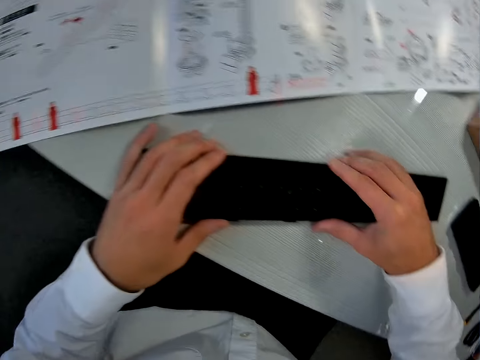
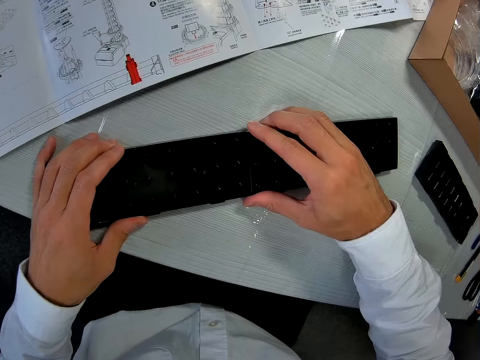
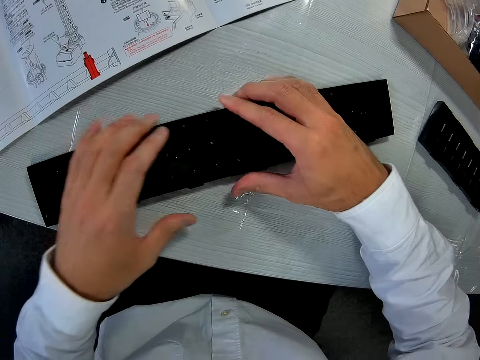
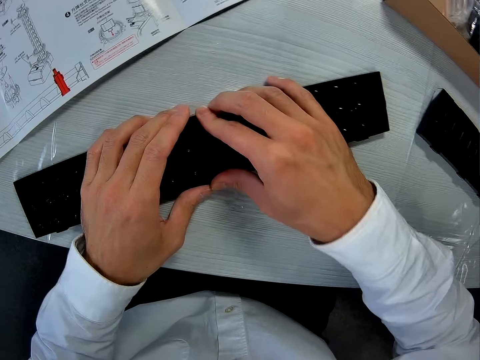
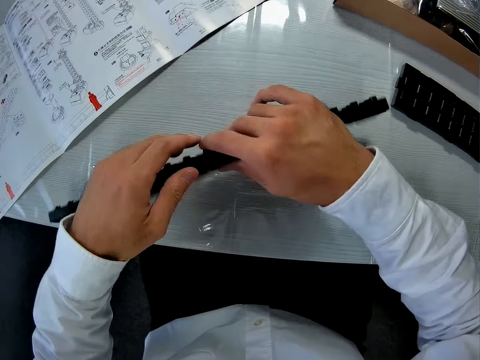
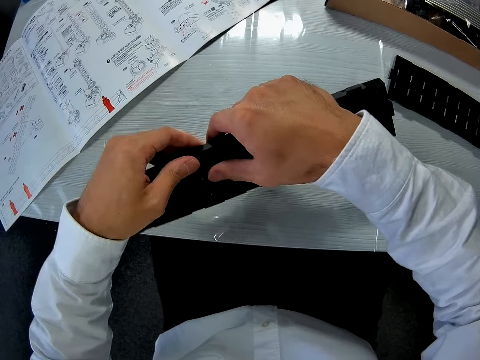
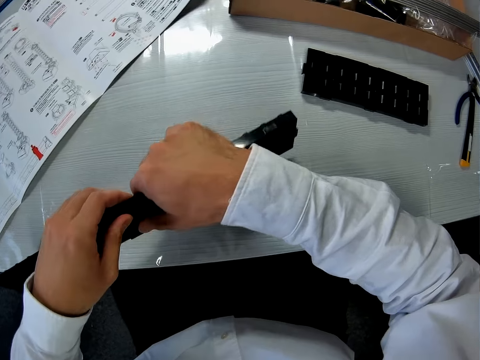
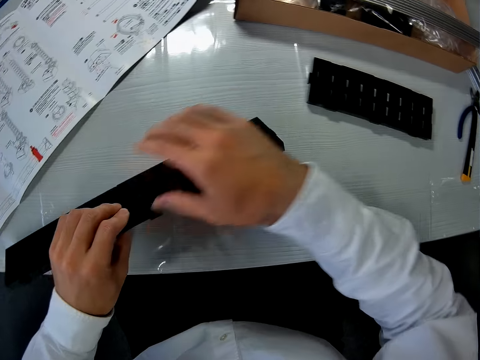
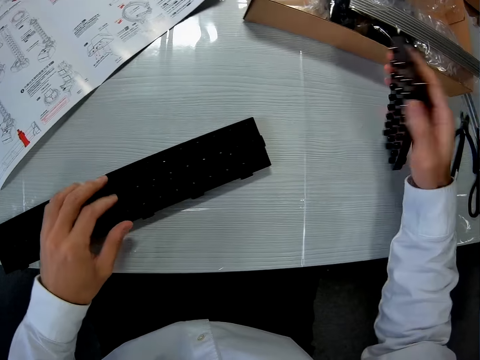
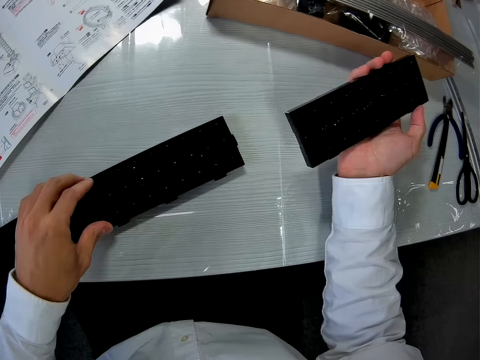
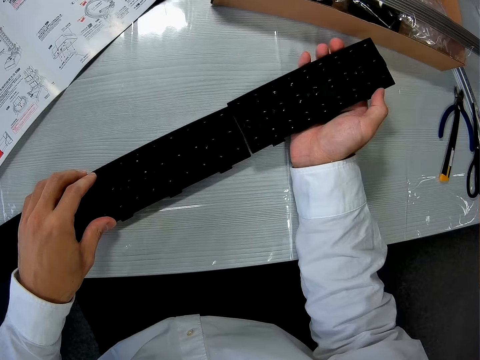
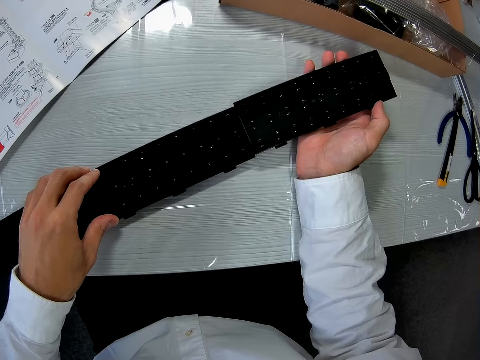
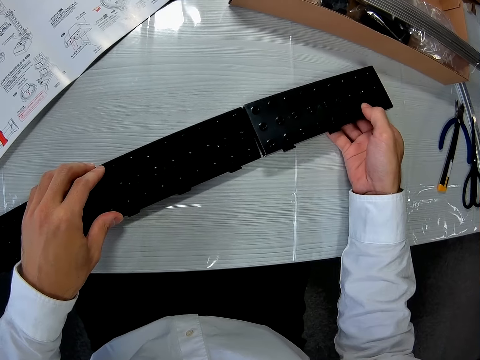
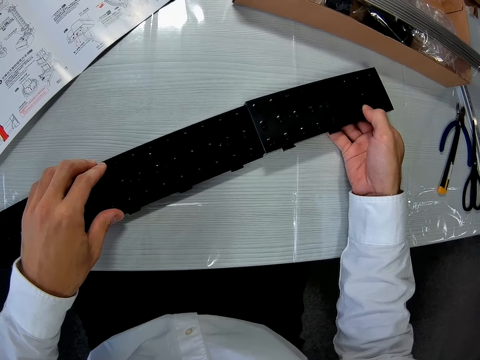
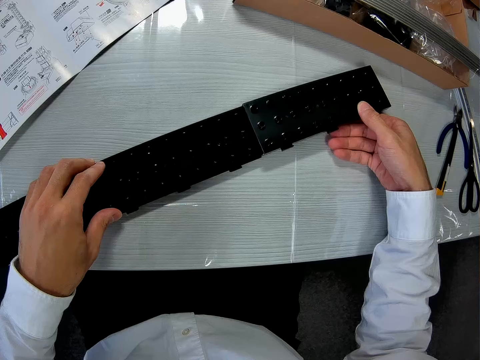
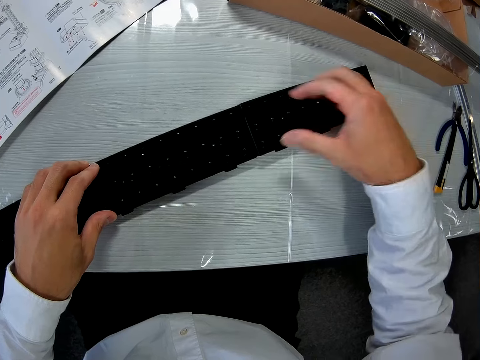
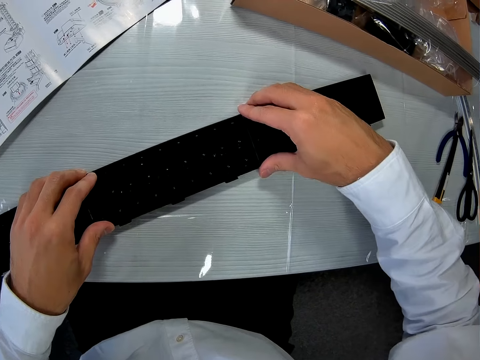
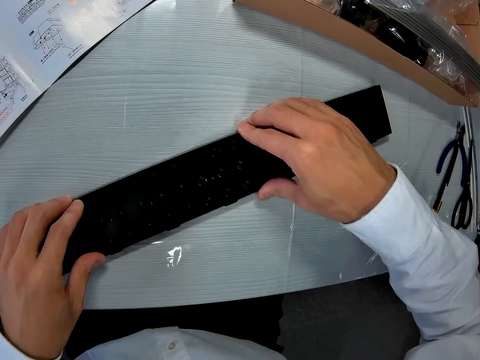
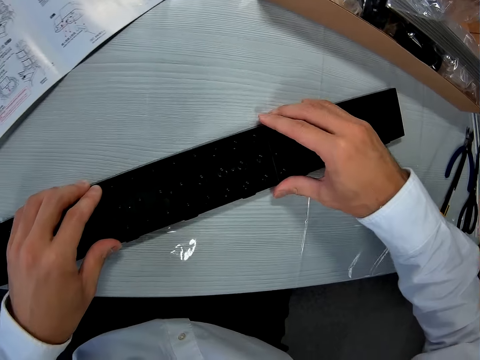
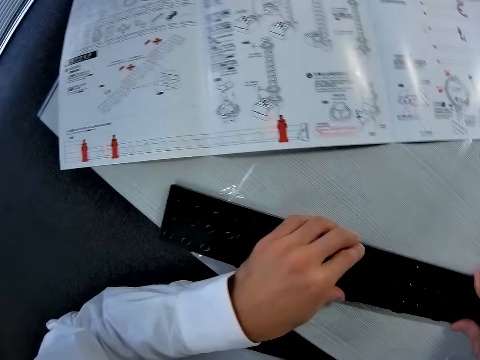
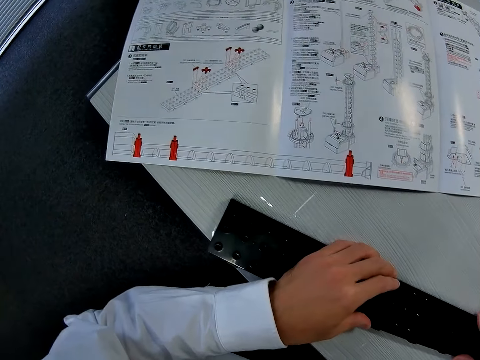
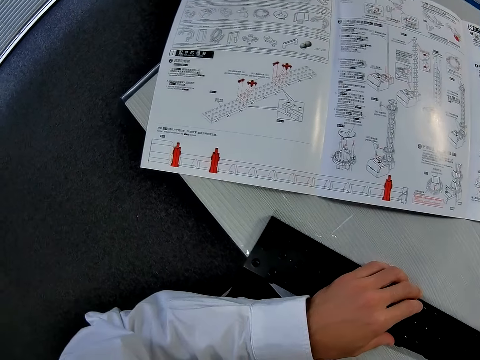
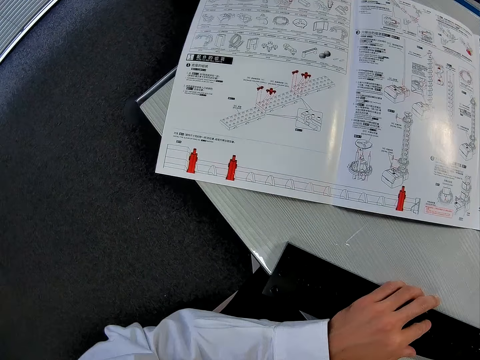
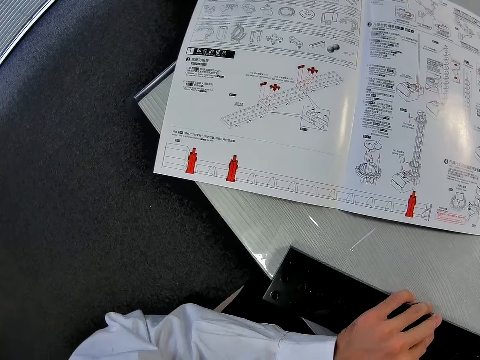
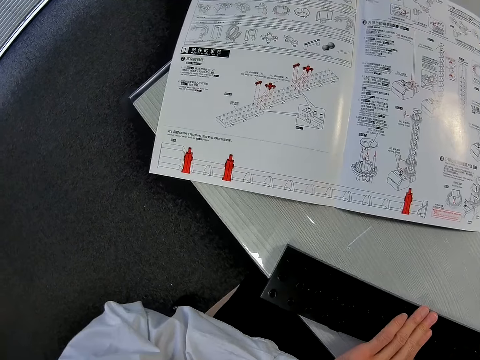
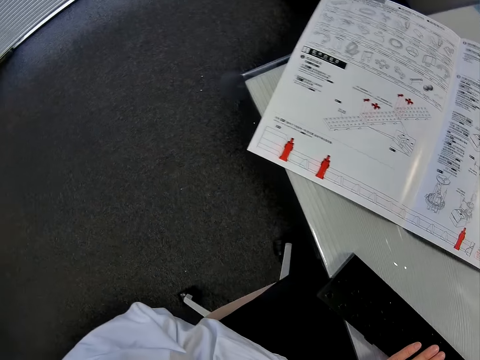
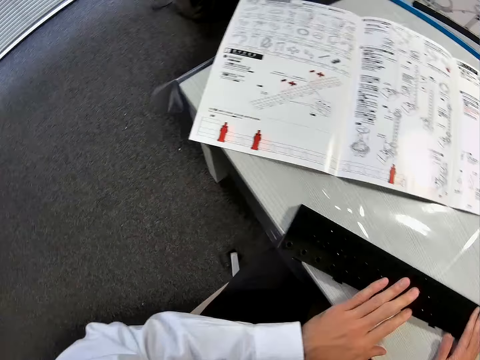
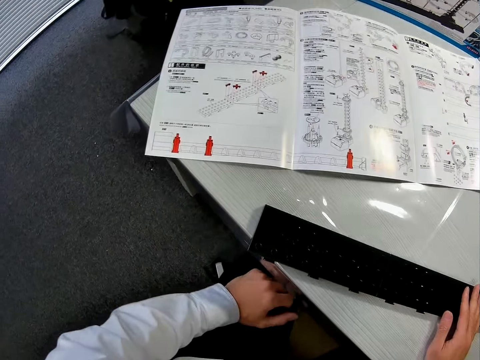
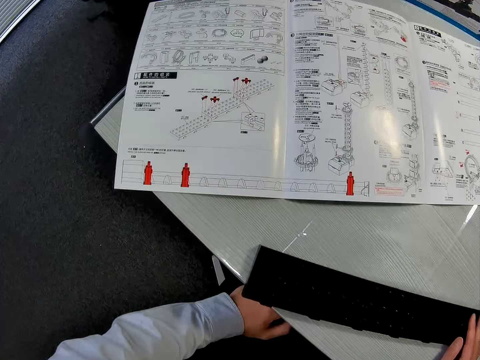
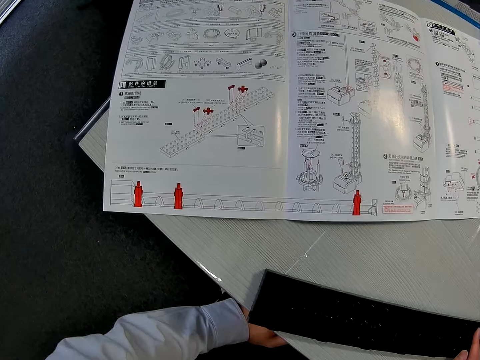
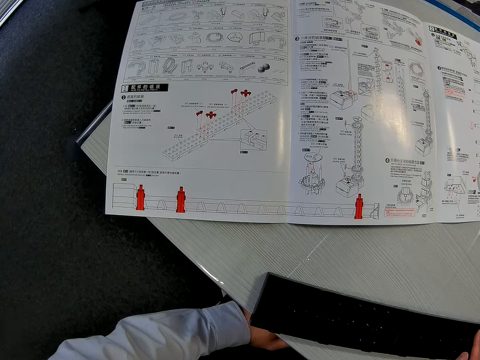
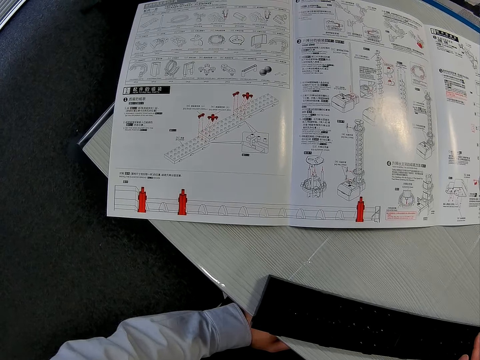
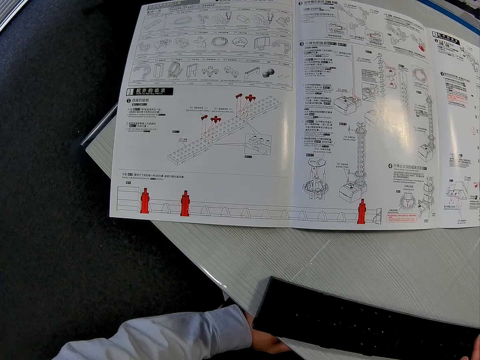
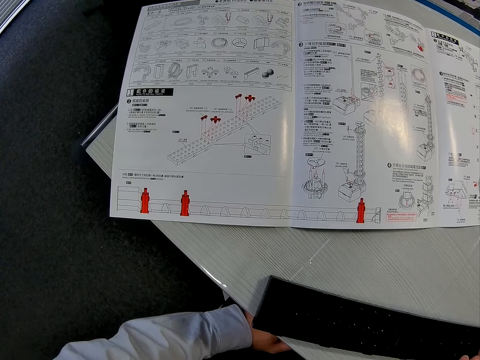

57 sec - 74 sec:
The camera wearer examines the manual or paper. He lifts the two bases from the table. He fixes together the bases. He places the two bases on the table. He picks the third piece or base from the table. He joins the third piece to the first two pieces. He examines the manual. He holds the base. He places his left hand on his lap. He looks at the paper.

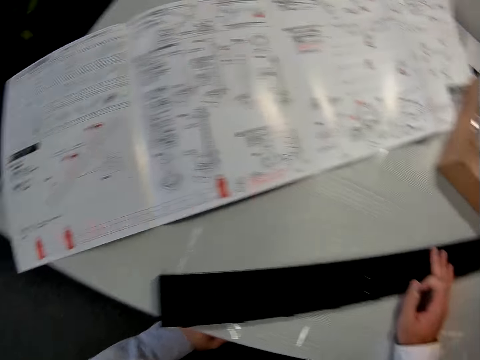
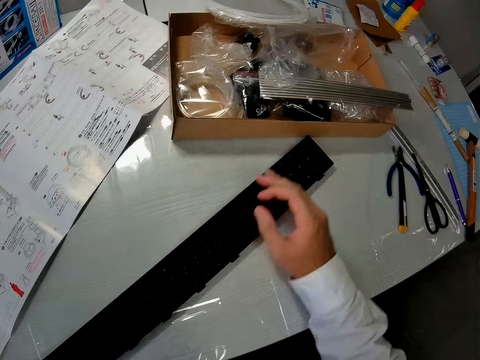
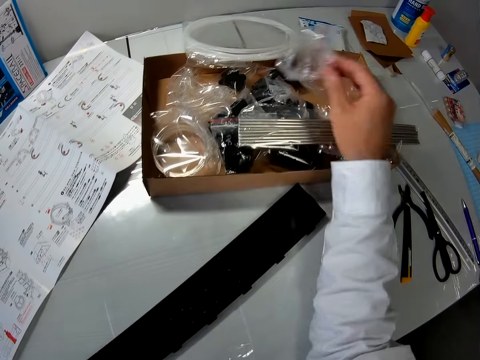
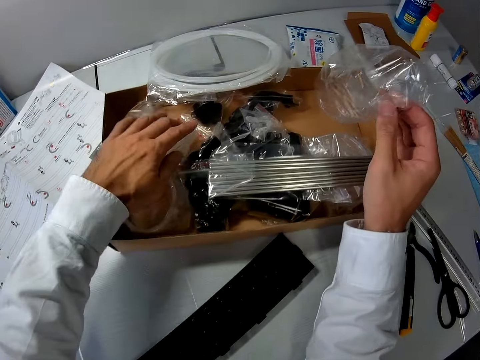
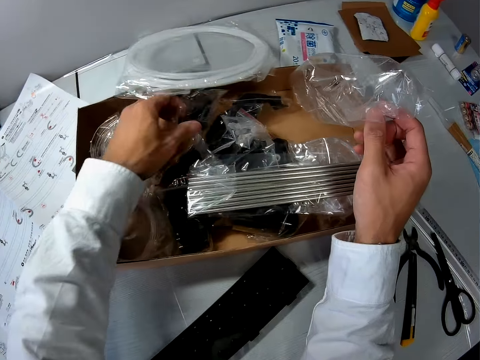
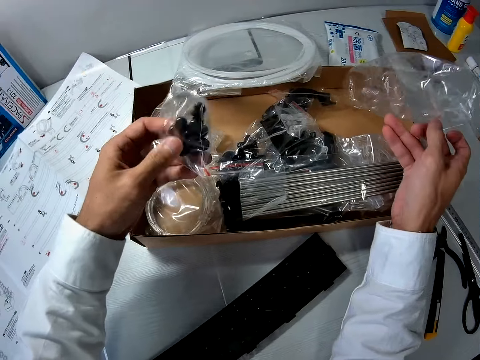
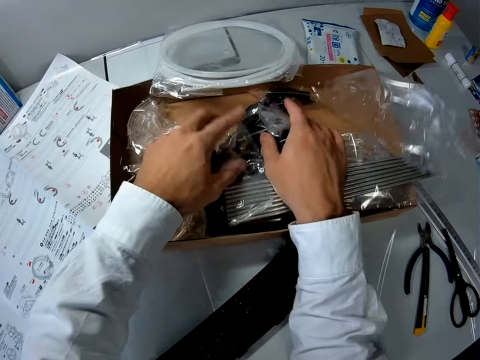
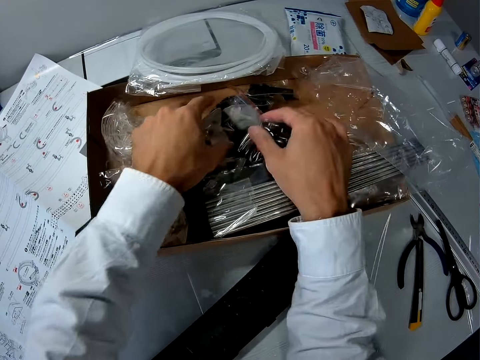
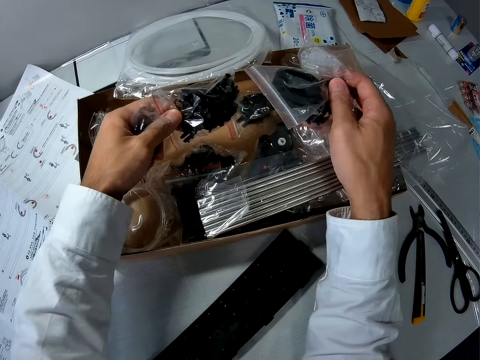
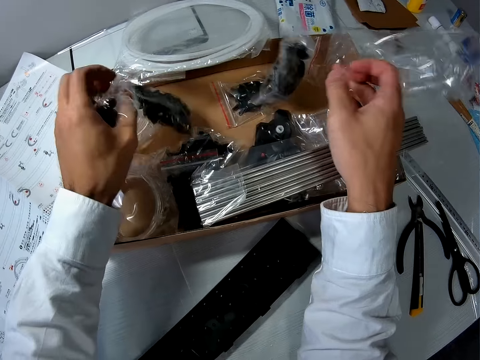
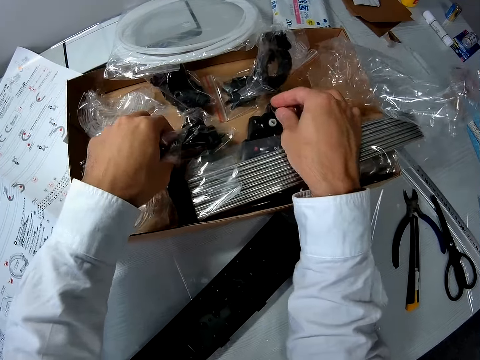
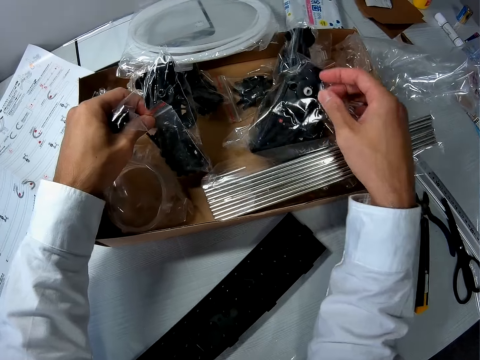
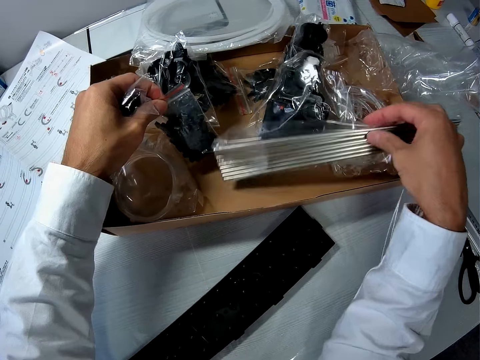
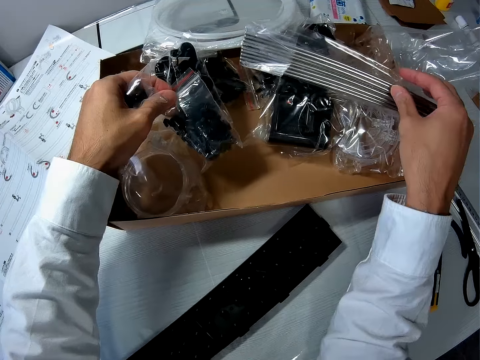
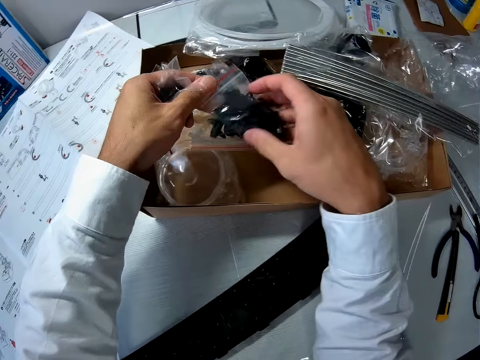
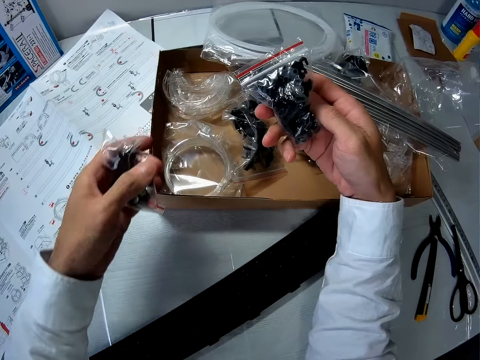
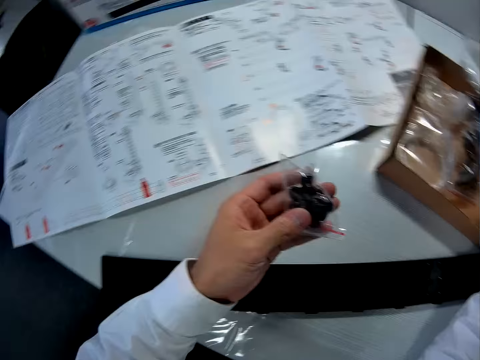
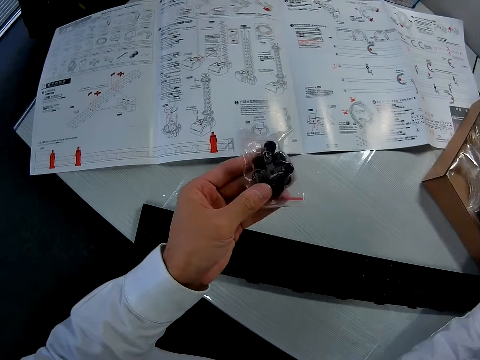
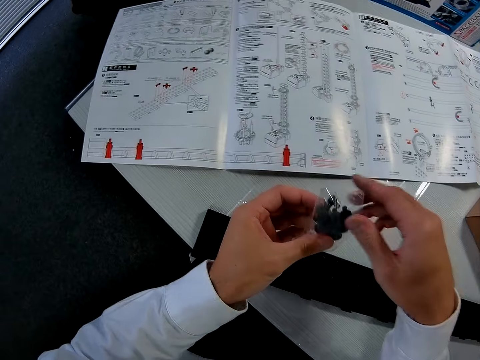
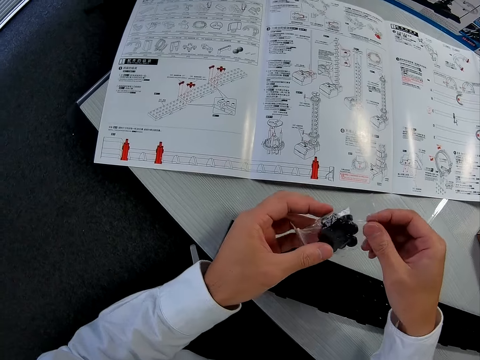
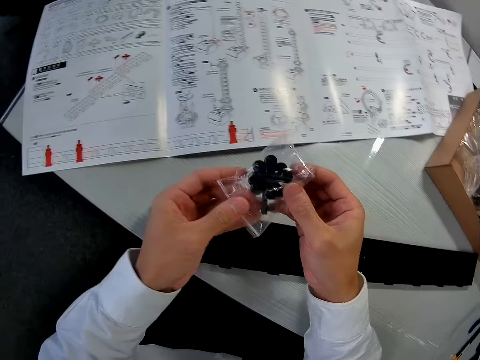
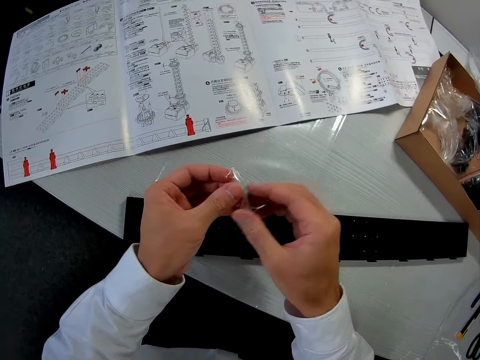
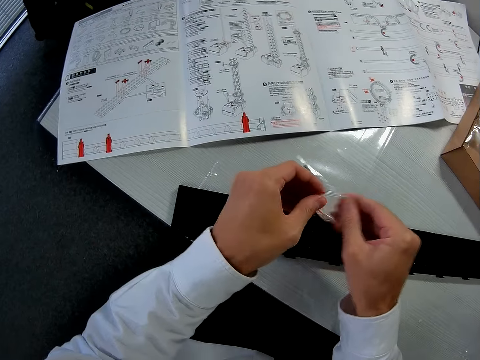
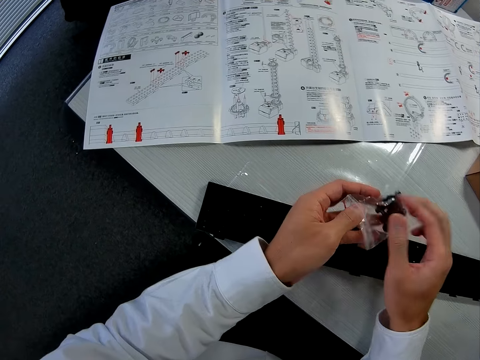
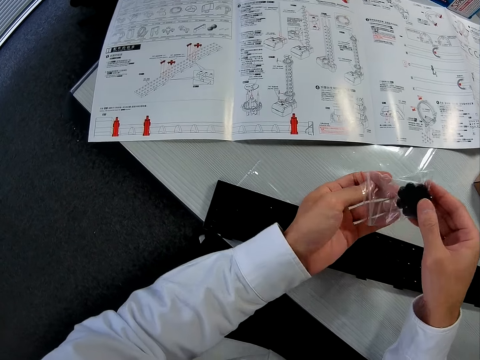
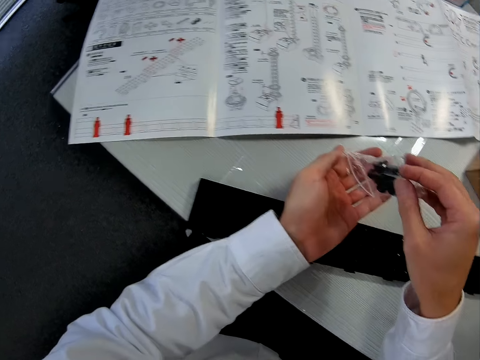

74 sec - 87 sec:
The camera wearer raises a nylon in the carton with his right hand. He picks a fourth nylon or elevator helix from the carton. He lifts the parts in the carton. He goes through the carton. He lifts something. He drops an object in the carton. He opens the paper containing the elevator helix.
